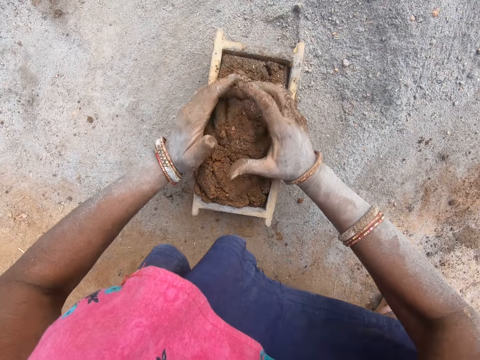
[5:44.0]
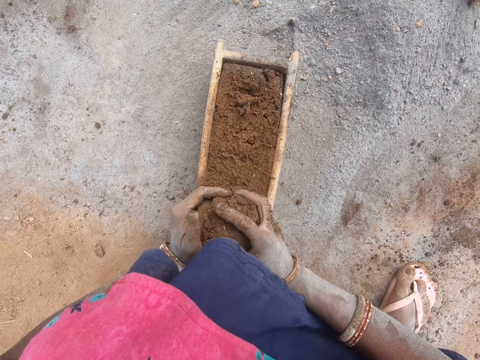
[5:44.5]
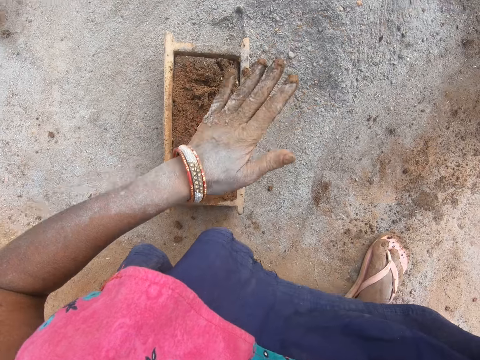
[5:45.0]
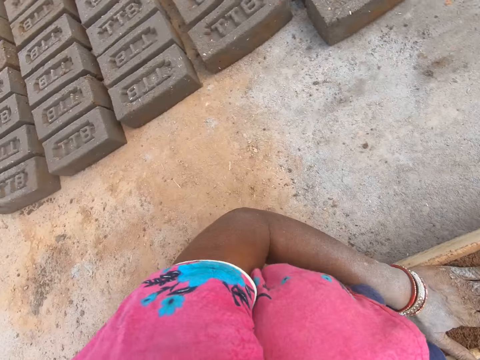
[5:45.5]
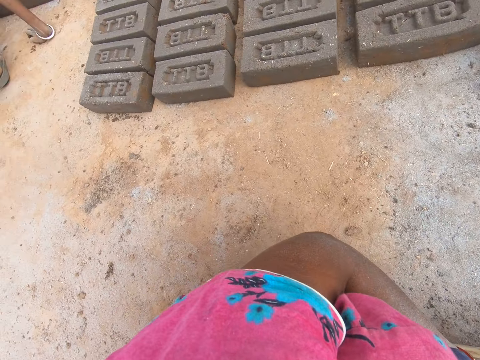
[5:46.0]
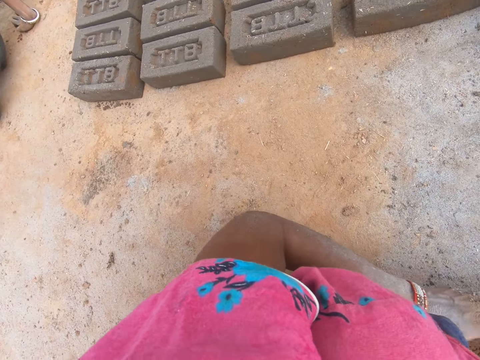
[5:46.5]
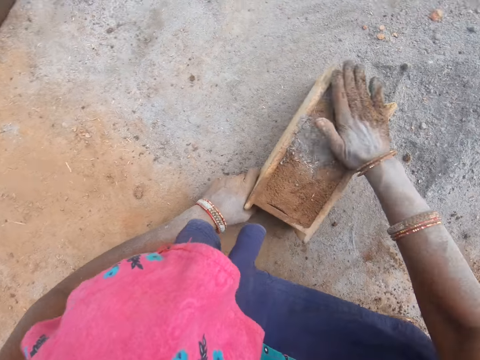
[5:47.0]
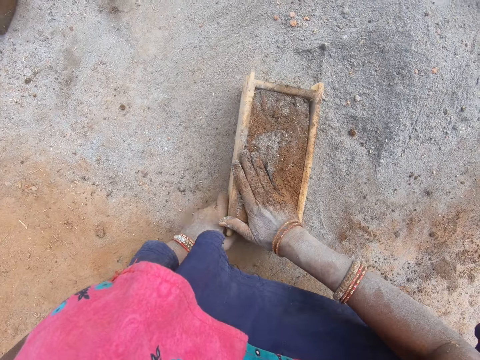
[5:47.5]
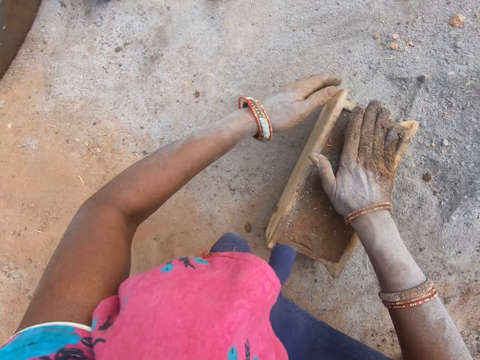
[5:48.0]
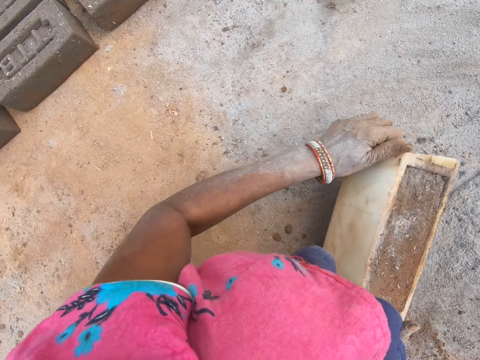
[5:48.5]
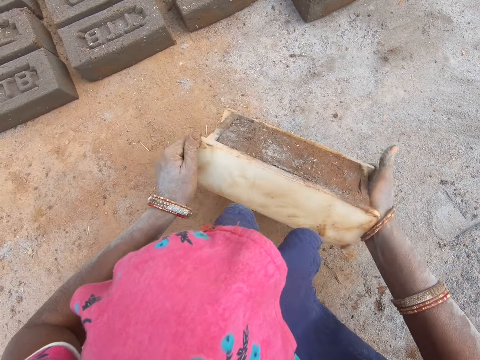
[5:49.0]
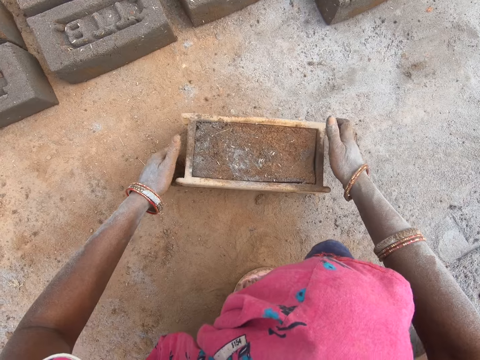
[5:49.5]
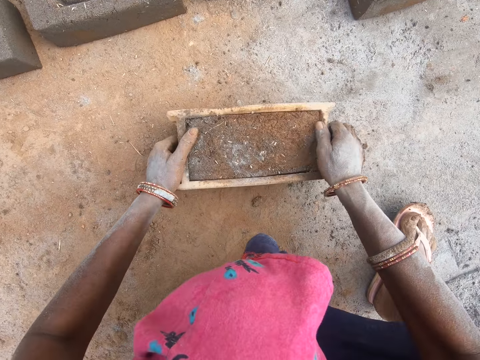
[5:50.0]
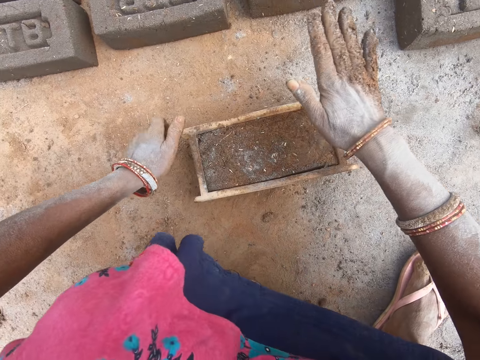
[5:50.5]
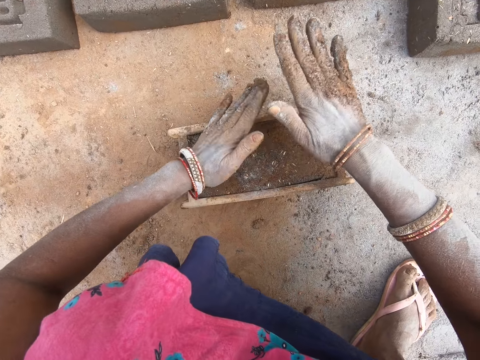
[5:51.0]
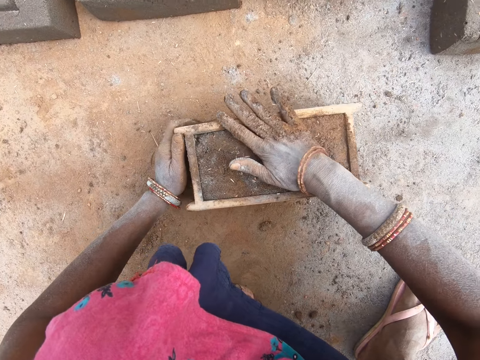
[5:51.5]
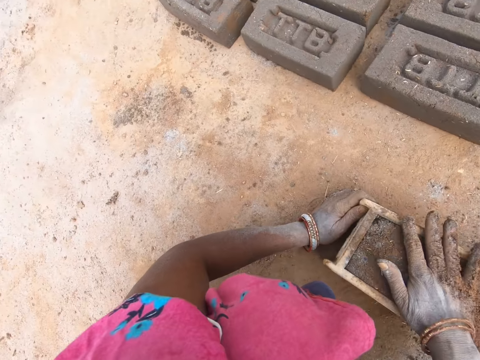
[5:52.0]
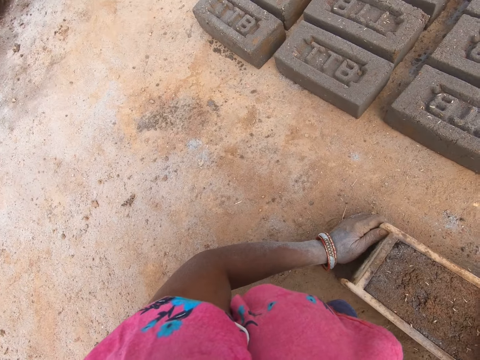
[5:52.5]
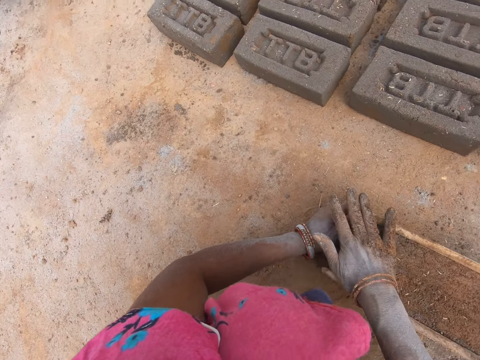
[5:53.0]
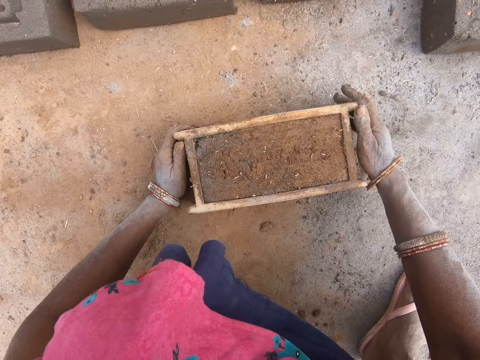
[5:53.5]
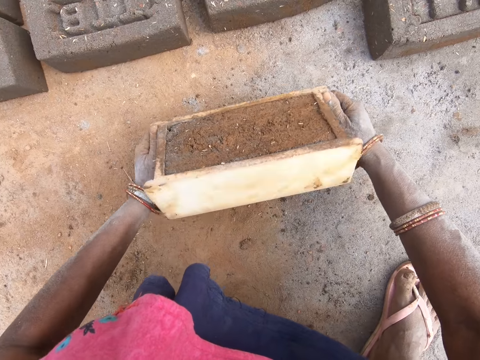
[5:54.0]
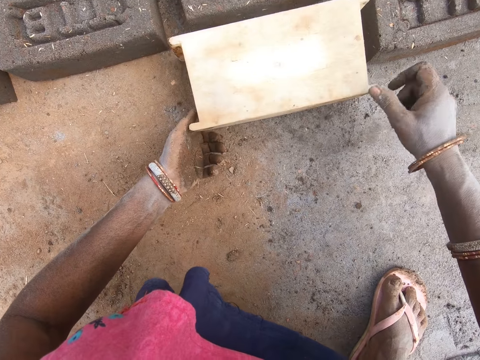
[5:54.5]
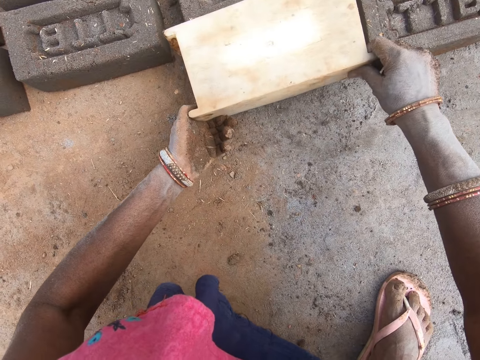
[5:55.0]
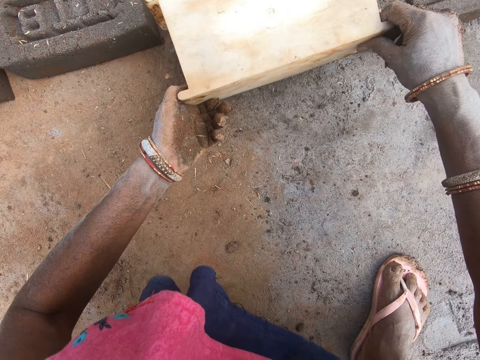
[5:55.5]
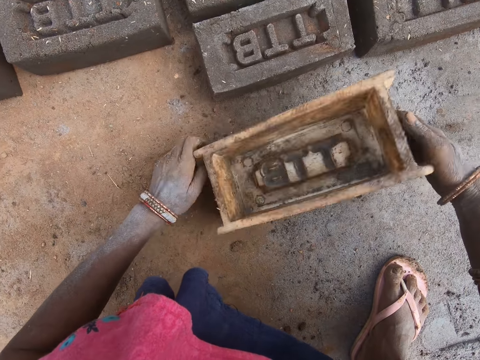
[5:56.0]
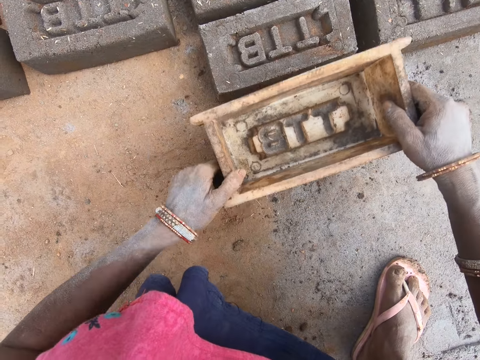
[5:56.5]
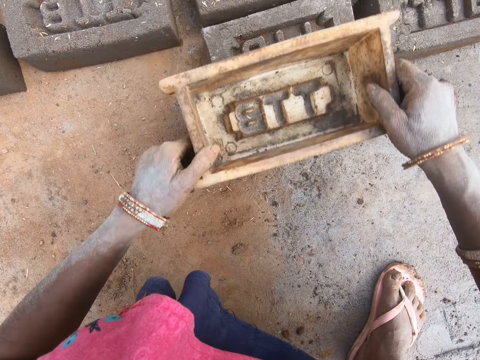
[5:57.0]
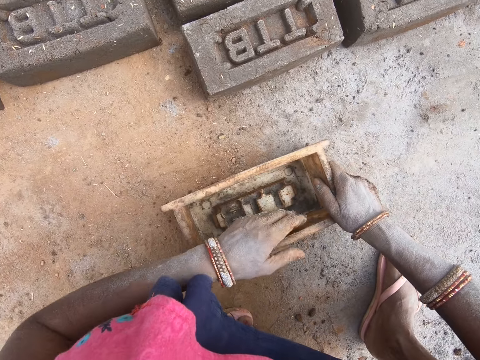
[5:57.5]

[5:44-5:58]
The camera wearer throws the clay on the ground. They scoop the clay with hands. They remove extra soil on the brick mold. They throw the clay on the ground. They look at the bricks. They look around the compound. They press the clay with the hand. They press the mold with the right hand. They pick up the brick mold. They carry the brick mold with both hands. They put the brick mold on the ground. They hold the brick mold. They press the clay with hands. They smear the mold with the right hand. They pick up the brick mold. They flip the brick mold with both hands. They put the brick on the ground. They remove the brick mold from the mold. They put the brick mold on the ground.

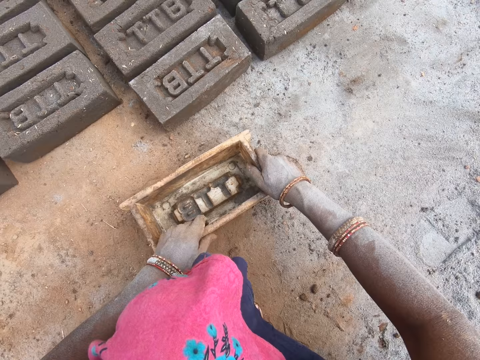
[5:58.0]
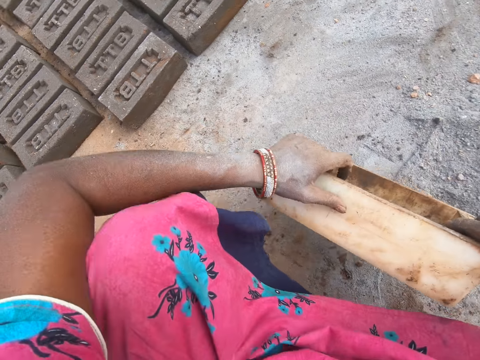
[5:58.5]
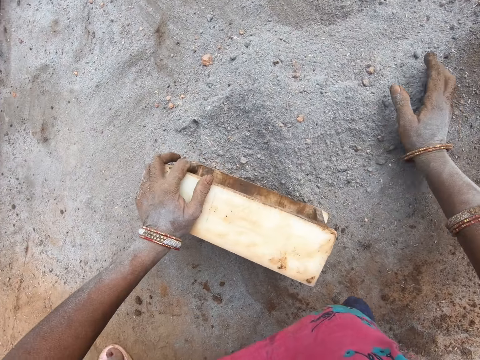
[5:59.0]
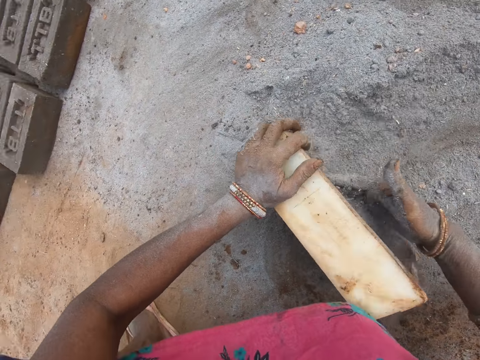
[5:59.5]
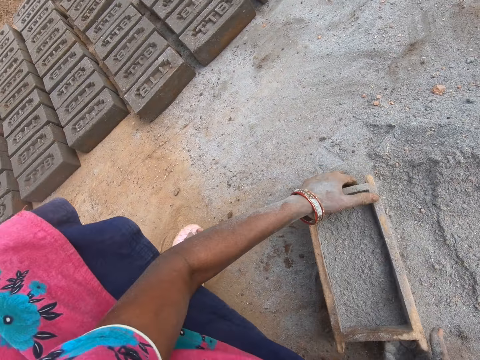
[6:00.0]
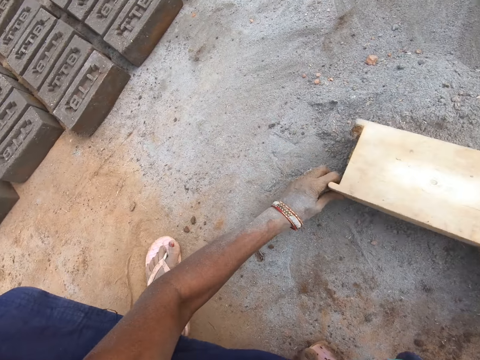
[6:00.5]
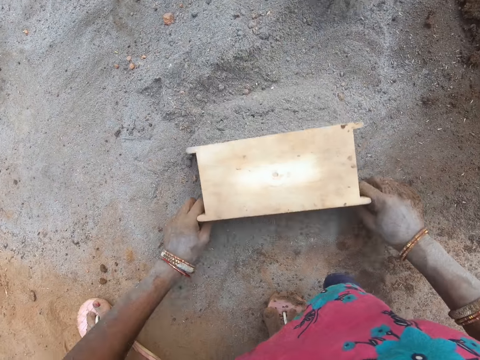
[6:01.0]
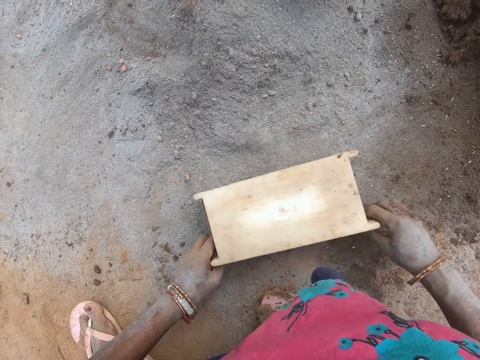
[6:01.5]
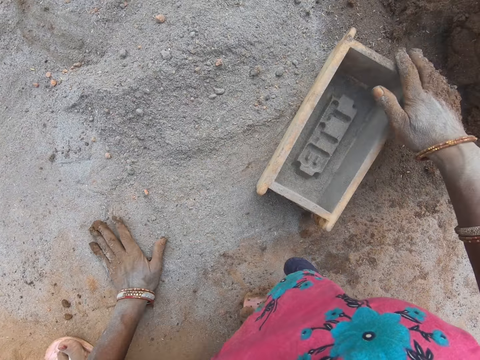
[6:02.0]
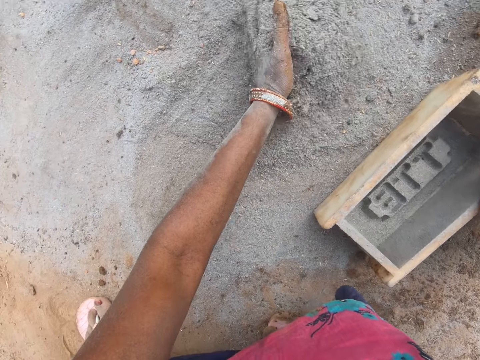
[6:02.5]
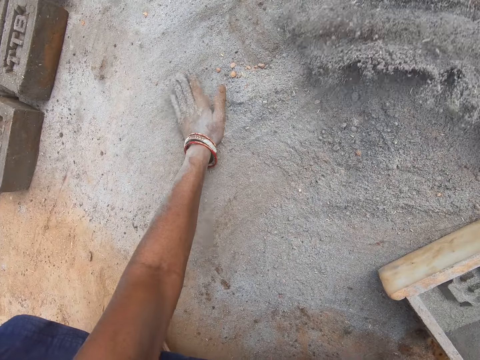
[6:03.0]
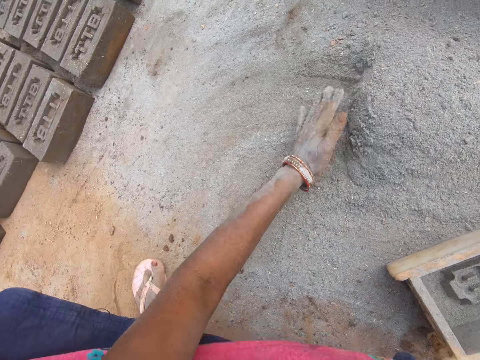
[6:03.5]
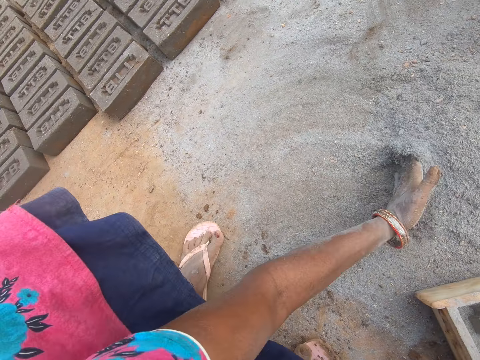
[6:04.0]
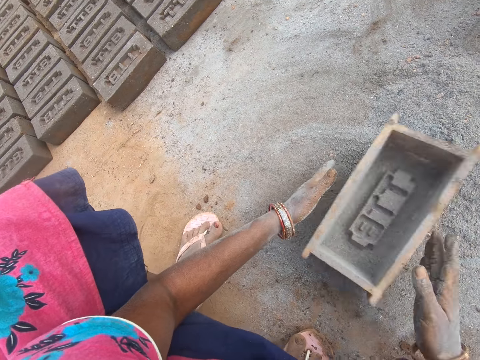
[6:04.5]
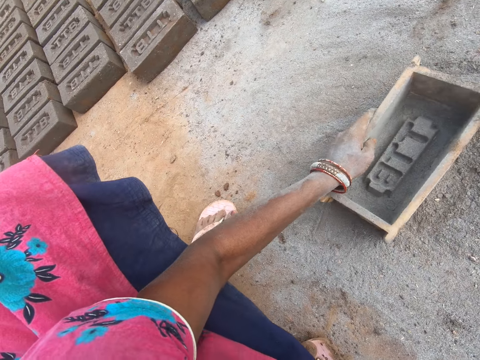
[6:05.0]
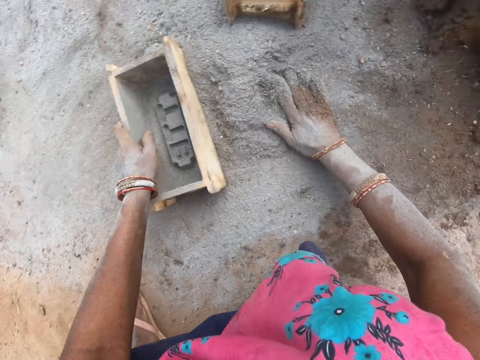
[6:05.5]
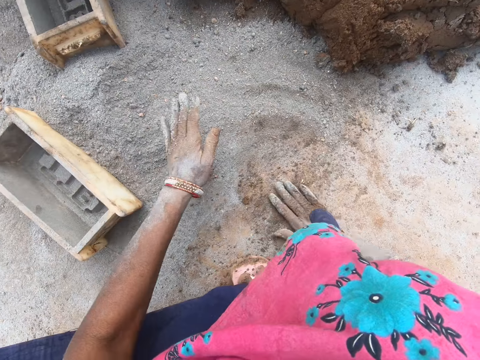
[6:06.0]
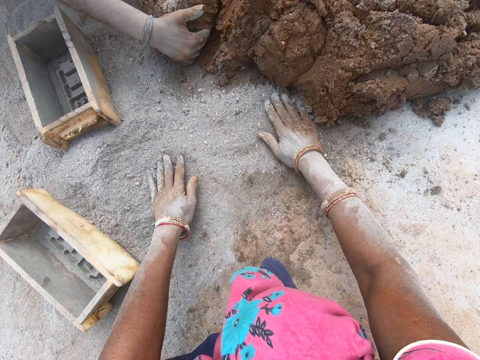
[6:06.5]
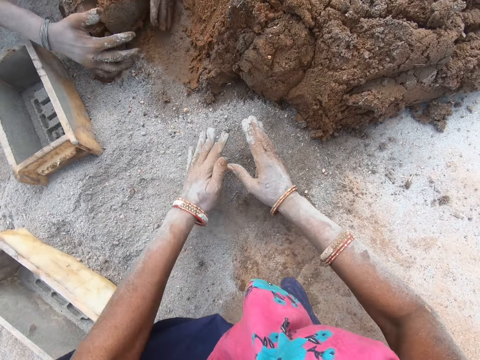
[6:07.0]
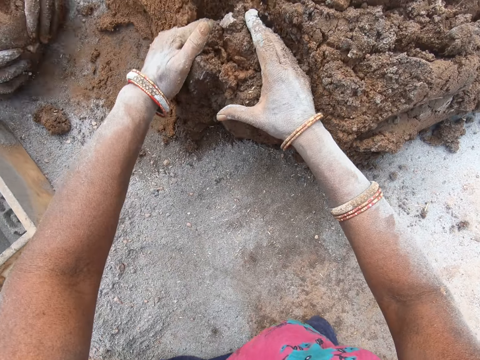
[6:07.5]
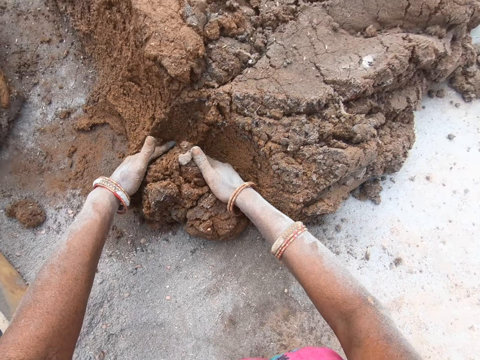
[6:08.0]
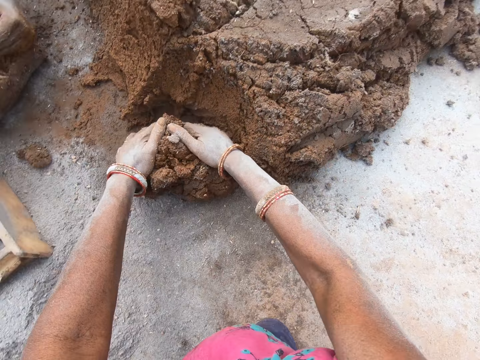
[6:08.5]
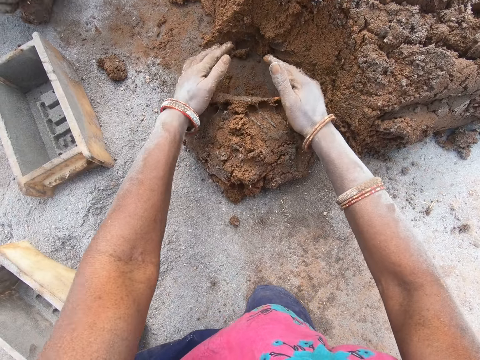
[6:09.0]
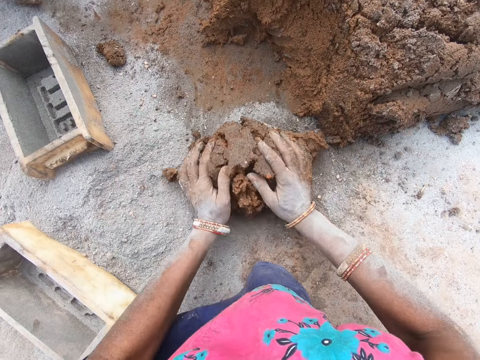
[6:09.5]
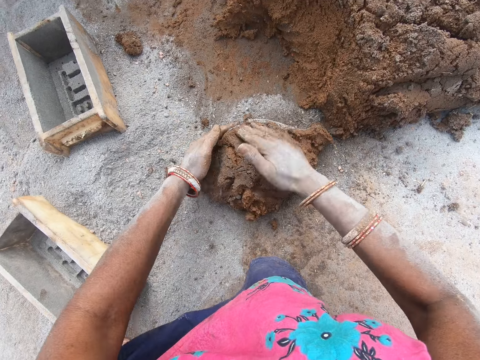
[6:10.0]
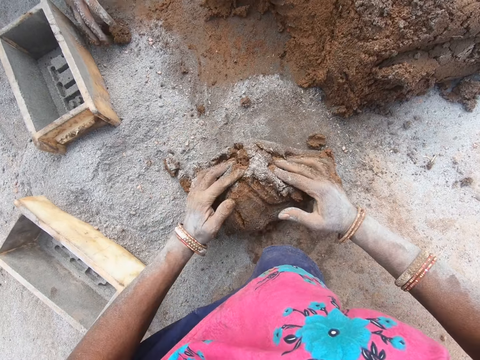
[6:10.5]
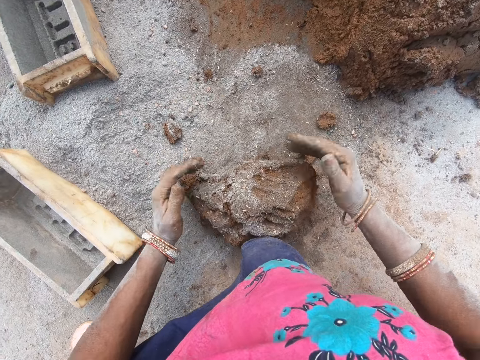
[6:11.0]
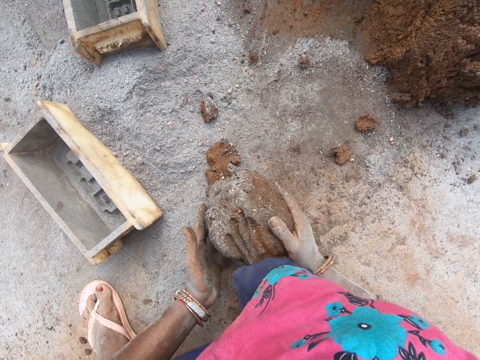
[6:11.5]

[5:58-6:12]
The camera wearer picks up the brick mold. She puts the sand or soil in the brick mold. She flips the brick mold. She pours the sand on the ground. She moves the sand with the brick mold. She spreads the soil on the ground with the brick mold. She puts the brick mold on the ground. She spreads the soil with the left hand. She moves the sand with the hand. She holds the brick mold with the left hand. She rubs her hands on the ground. She scoops the clay with hands. She cuts the soil with both hands. She rolls the clay on the ground with hands. She molds the soil.
